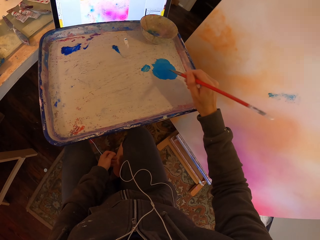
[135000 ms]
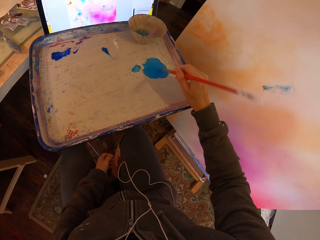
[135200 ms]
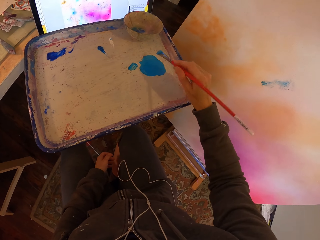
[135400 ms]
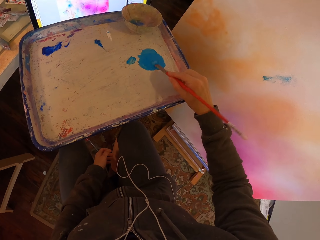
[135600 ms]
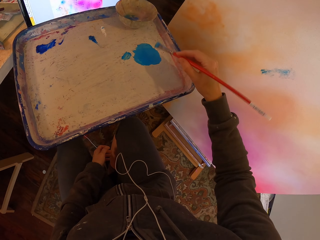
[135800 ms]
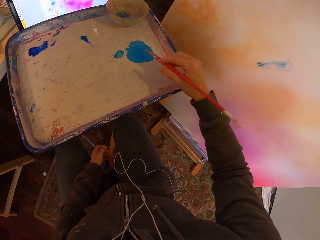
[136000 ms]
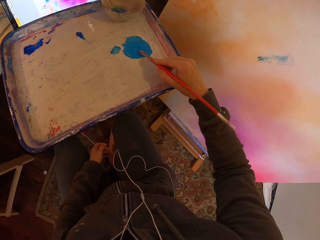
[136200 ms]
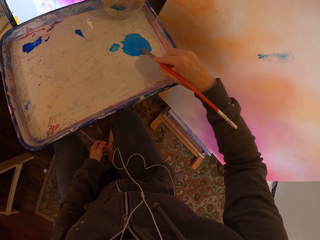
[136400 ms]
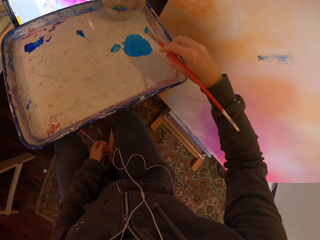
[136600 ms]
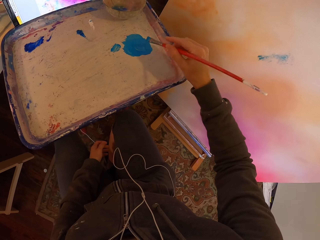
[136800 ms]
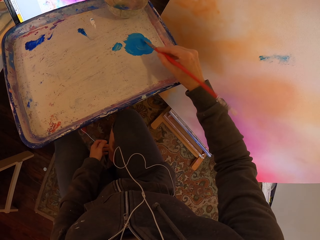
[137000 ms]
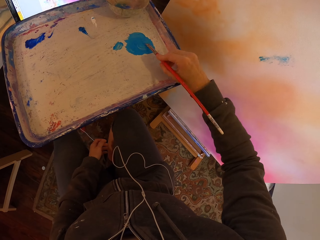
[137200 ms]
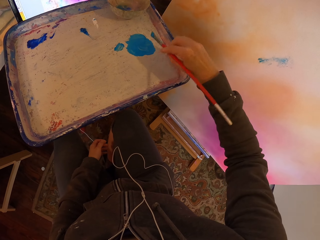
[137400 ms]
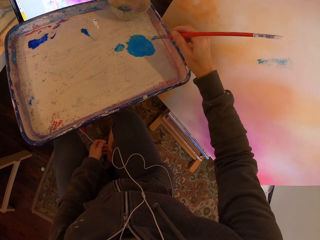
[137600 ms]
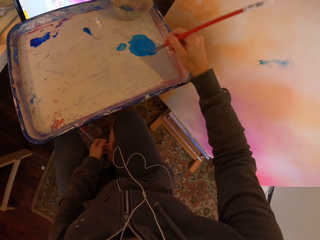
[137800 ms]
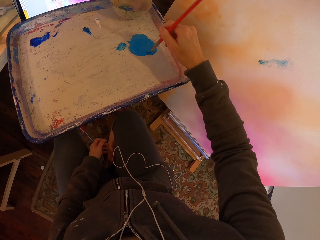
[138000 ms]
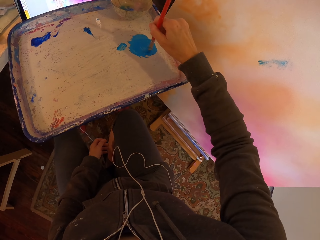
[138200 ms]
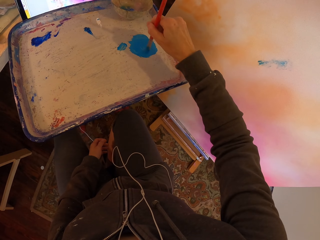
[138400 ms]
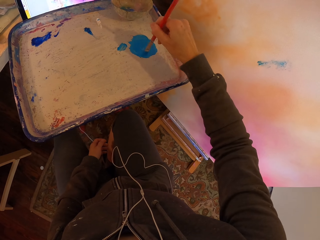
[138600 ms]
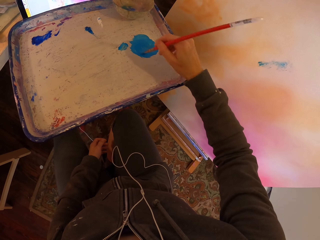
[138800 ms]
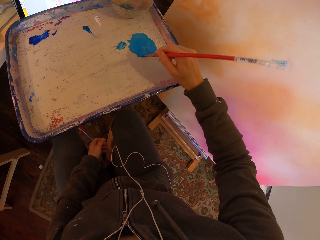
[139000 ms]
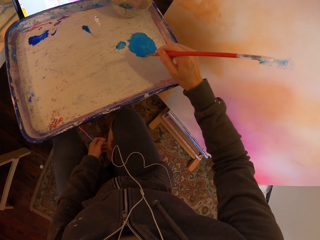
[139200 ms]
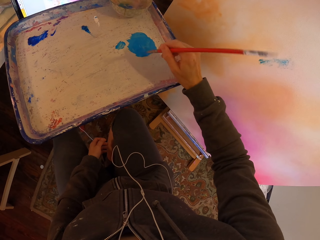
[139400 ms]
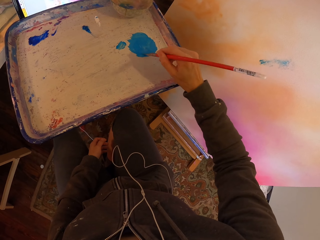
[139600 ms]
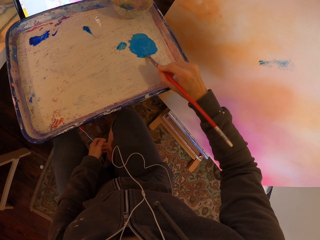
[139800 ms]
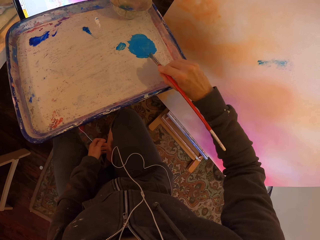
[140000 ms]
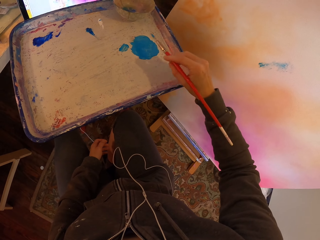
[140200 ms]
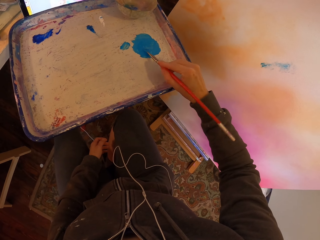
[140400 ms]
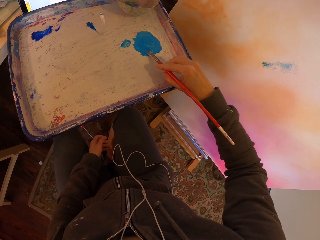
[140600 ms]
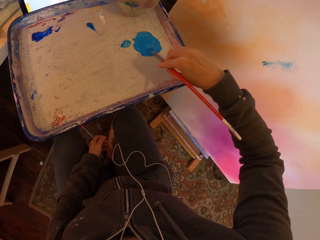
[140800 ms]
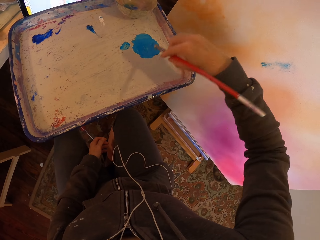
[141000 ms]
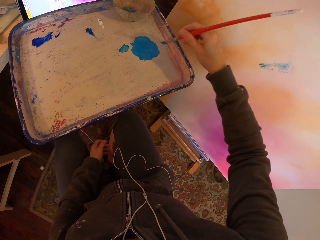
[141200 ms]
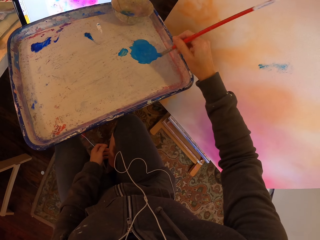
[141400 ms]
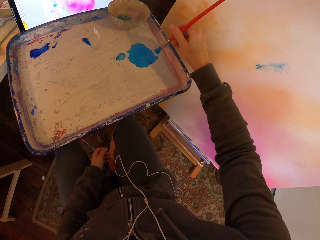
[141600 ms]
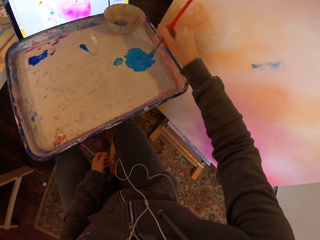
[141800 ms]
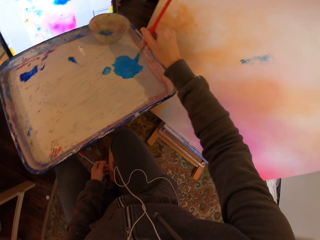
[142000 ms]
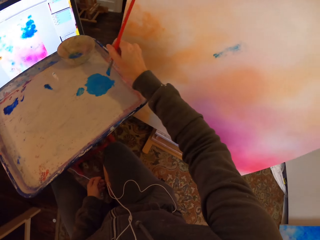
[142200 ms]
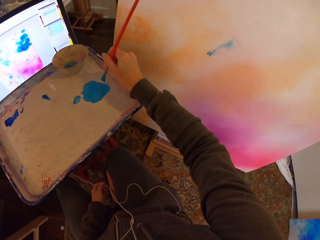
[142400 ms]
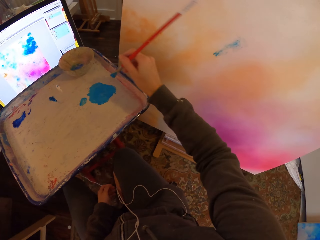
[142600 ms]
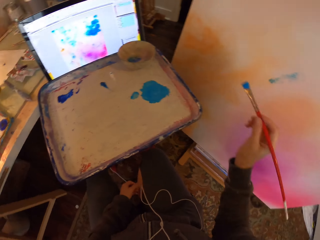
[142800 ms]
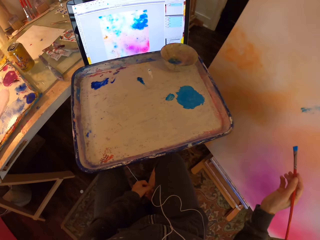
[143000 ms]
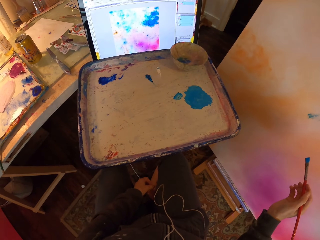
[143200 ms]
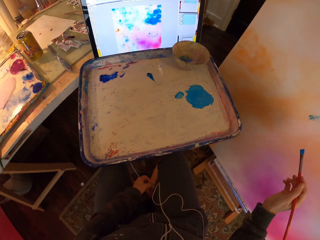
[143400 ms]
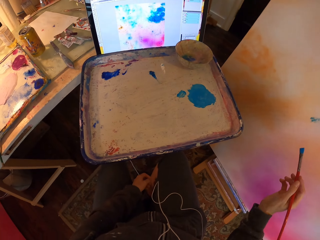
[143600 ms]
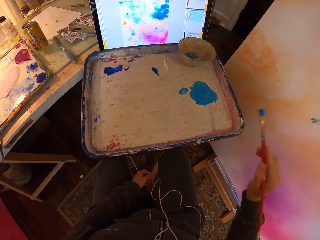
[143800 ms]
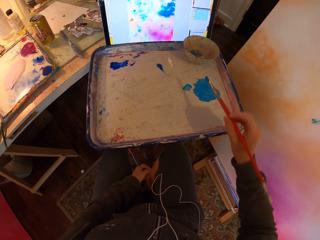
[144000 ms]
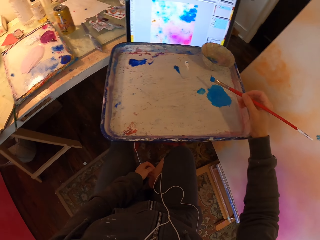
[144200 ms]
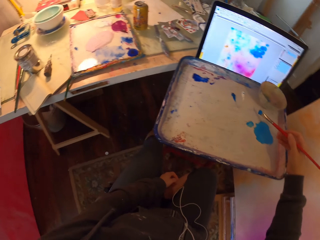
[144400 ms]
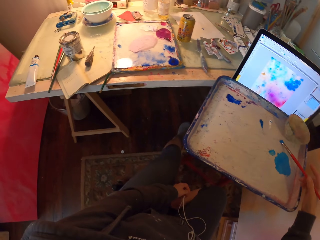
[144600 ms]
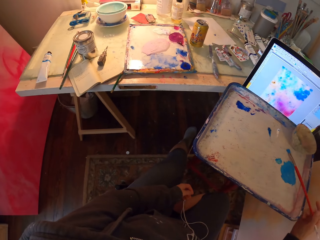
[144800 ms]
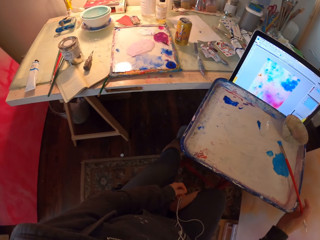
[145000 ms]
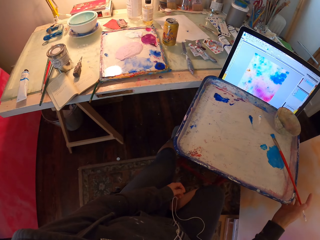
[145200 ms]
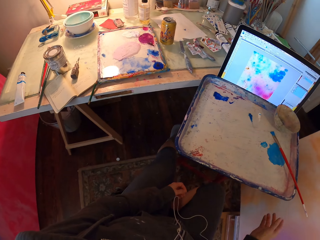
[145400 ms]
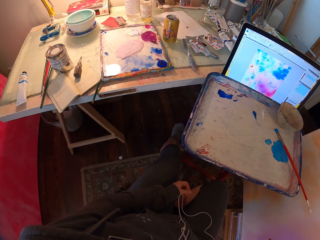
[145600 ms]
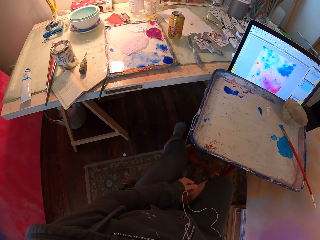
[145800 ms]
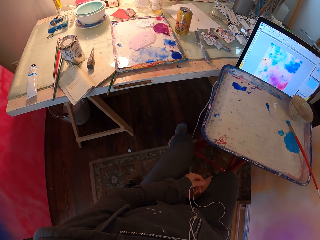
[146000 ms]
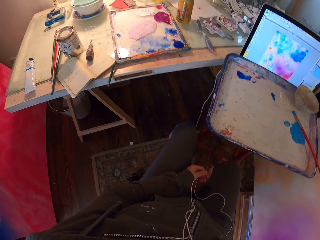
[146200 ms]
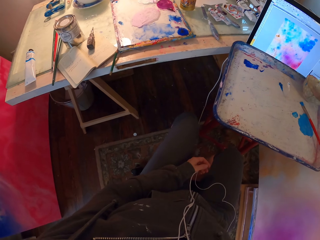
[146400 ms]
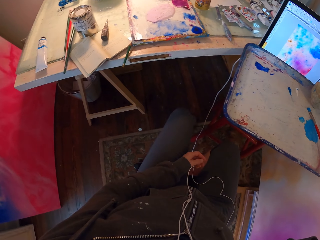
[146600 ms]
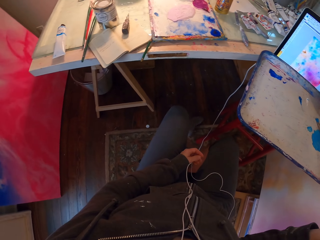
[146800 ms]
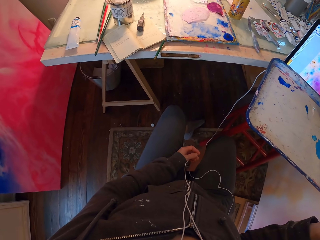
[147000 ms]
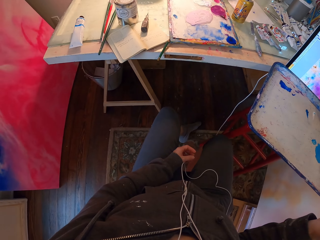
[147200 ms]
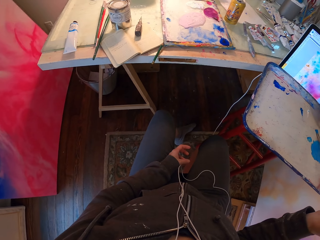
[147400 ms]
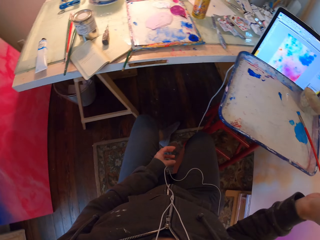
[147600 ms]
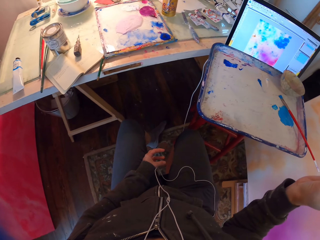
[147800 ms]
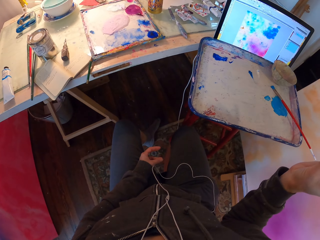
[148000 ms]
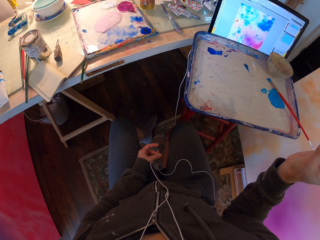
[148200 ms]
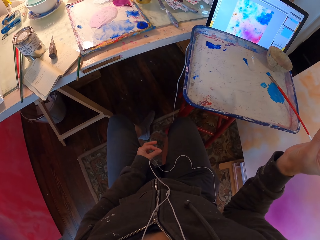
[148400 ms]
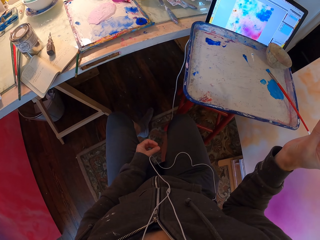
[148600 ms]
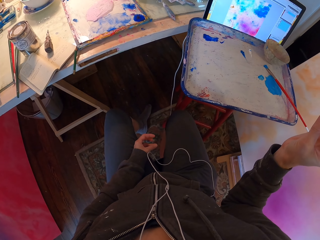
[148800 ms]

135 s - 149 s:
The camera wearer stares at the painting board. They place the paintbrush on the paint tray. They adjust the camera on their head.

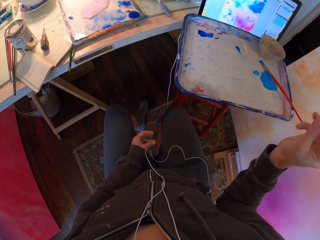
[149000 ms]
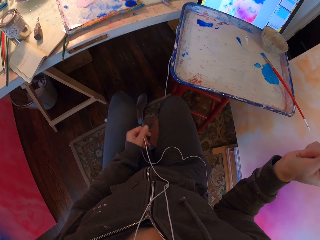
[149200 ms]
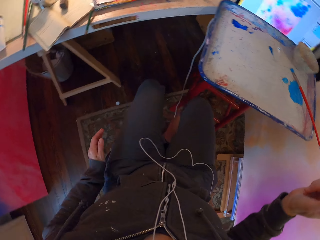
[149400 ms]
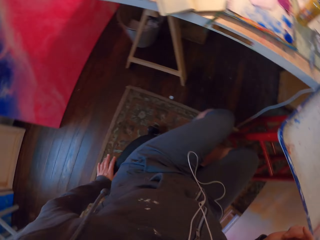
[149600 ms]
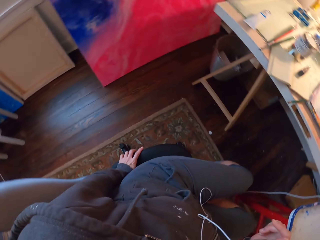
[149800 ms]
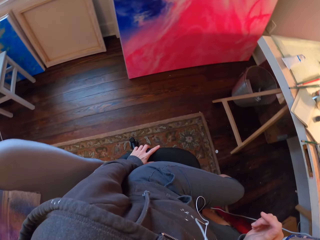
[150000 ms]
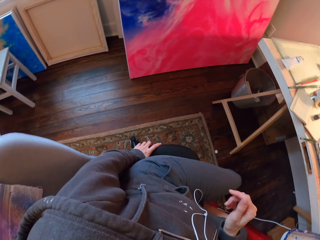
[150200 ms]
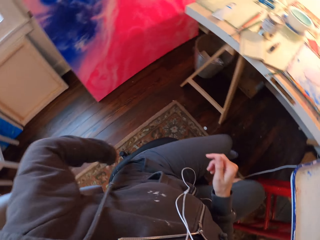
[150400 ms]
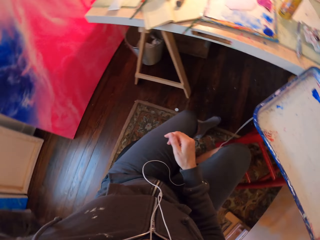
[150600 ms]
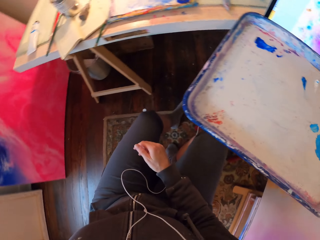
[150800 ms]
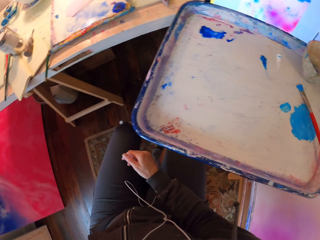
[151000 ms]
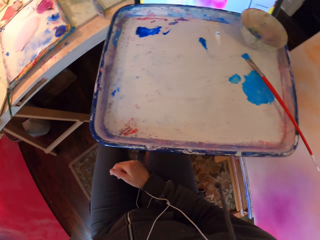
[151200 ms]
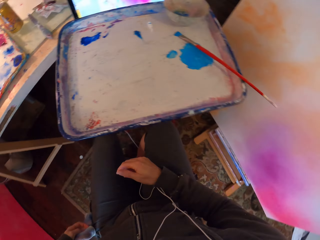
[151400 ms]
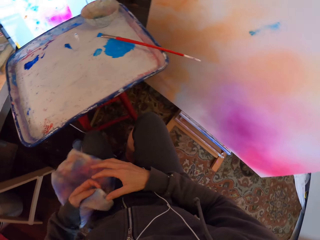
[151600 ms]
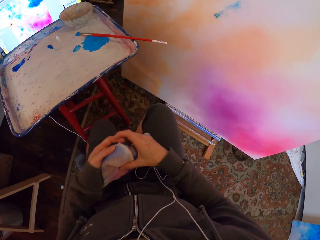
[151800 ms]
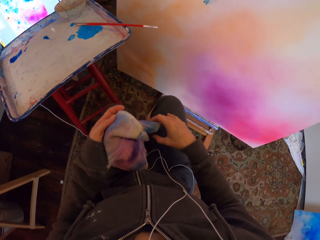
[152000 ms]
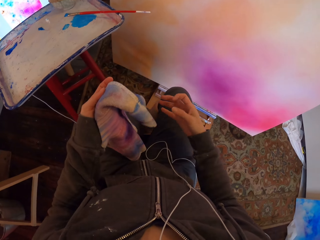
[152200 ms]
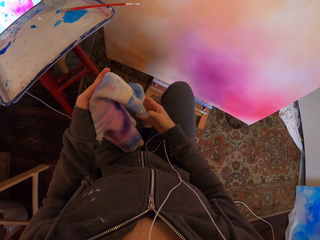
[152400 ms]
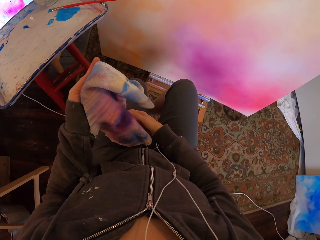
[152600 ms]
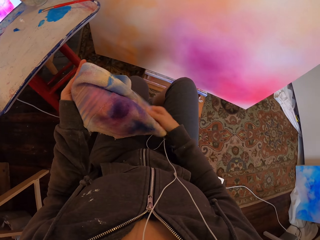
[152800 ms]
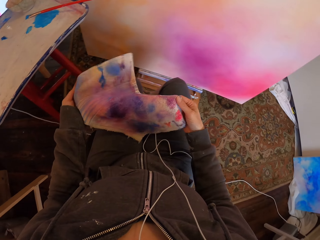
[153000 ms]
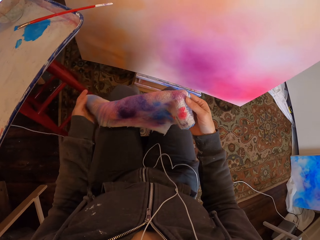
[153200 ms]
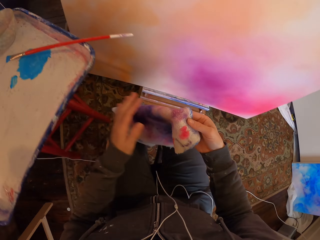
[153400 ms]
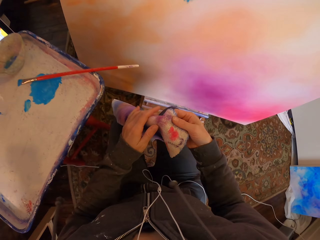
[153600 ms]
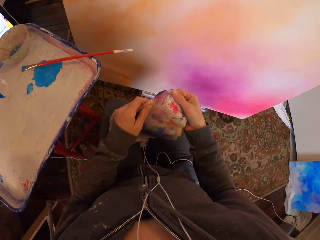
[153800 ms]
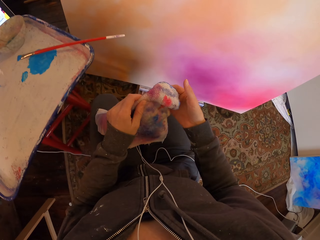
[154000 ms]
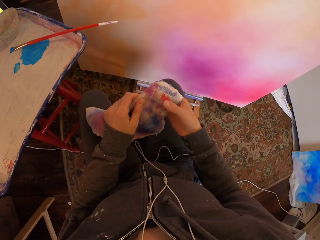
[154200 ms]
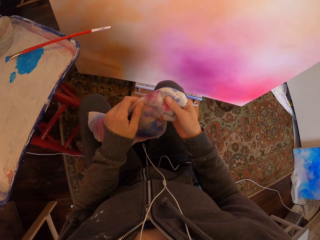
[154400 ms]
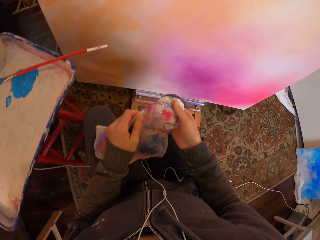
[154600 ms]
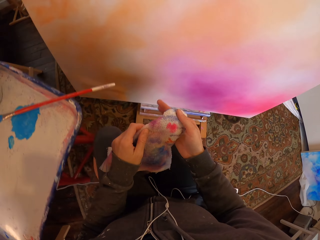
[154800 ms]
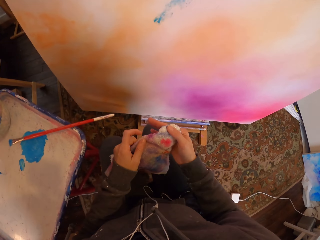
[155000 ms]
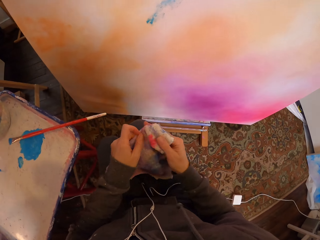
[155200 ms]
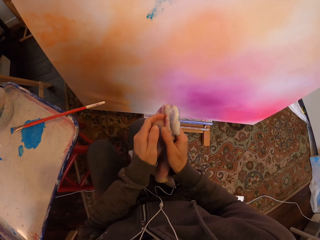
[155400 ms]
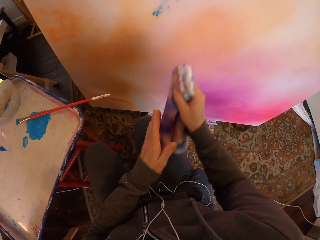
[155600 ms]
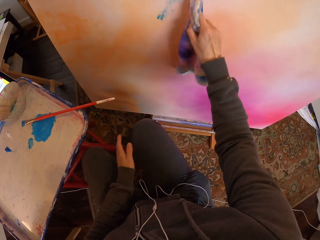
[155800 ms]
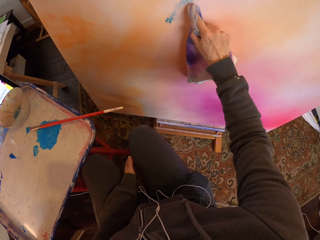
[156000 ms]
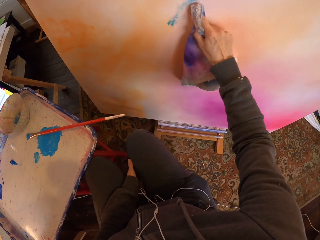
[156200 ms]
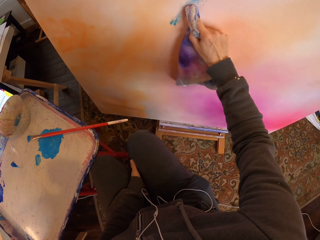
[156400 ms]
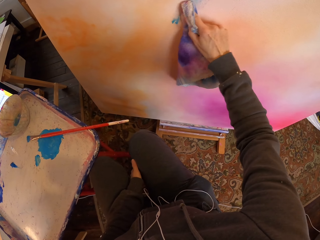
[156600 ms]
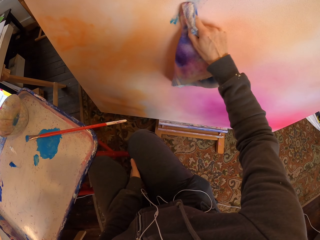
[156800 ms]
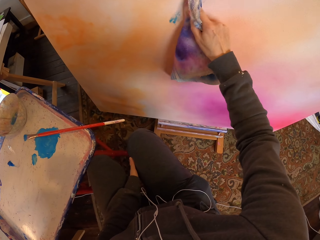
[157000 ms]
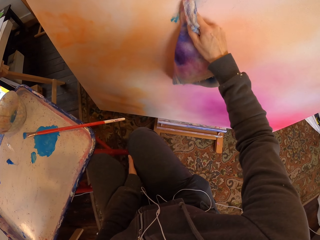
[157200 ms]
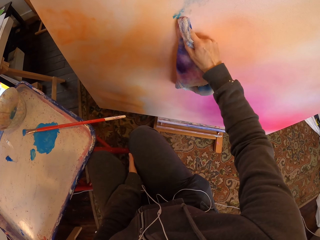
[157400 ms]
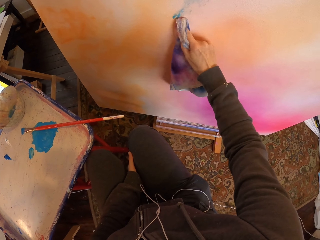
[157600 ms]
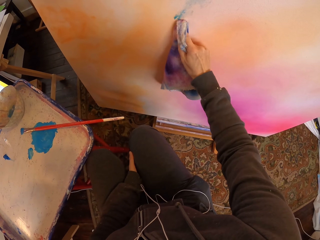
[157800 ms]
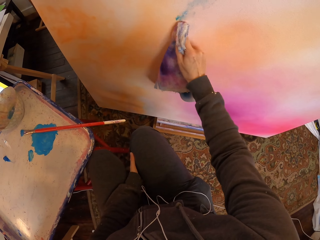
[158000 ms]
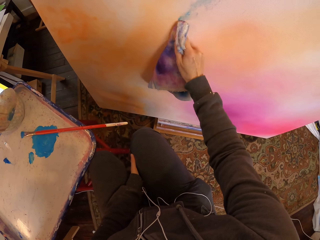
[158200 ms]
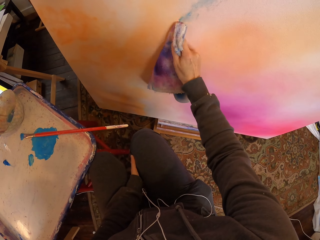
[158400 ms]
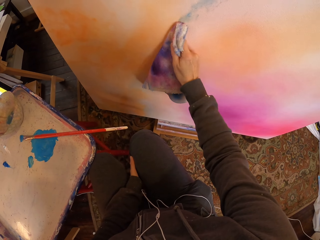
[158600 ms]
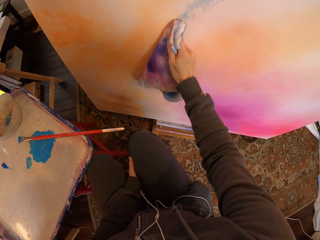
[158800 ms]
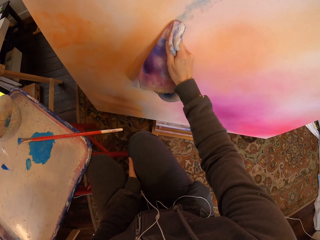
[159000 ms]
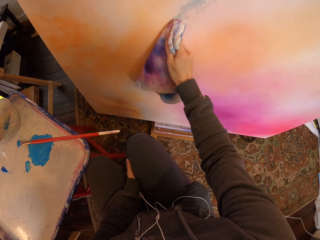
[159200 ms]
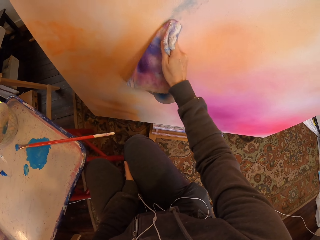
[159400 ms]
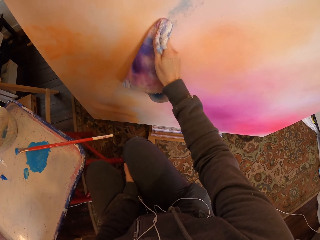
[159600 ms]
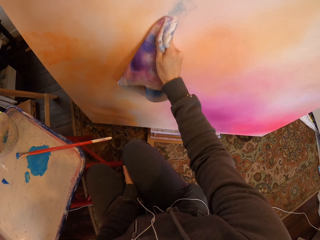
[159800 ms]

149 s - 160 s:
The camera wearer takes the paint wipe towel on the back of her seat. She stretches the towel in her hands. She wipes the painting on the painting board with the towel.
